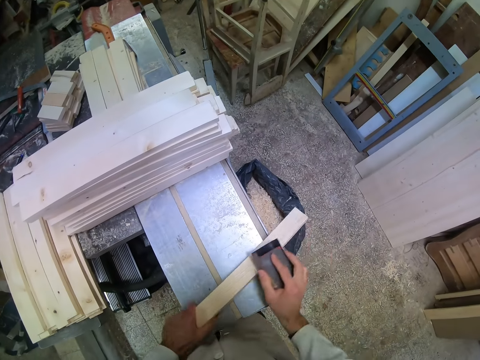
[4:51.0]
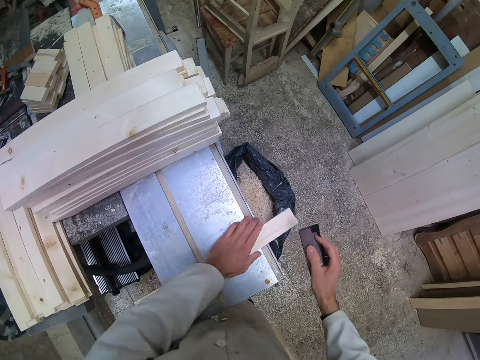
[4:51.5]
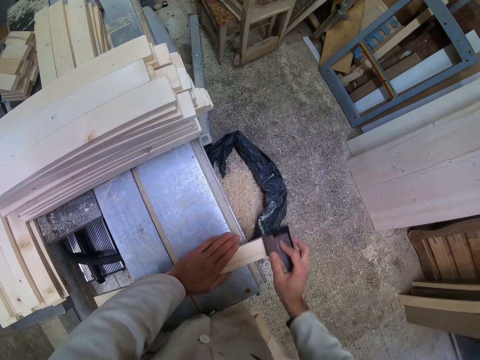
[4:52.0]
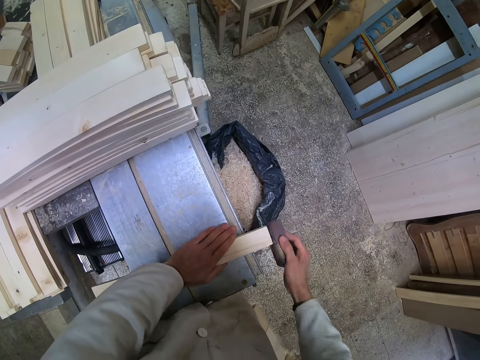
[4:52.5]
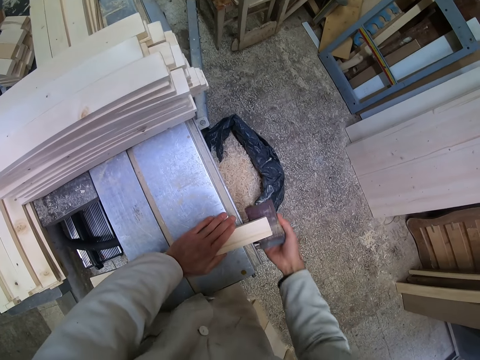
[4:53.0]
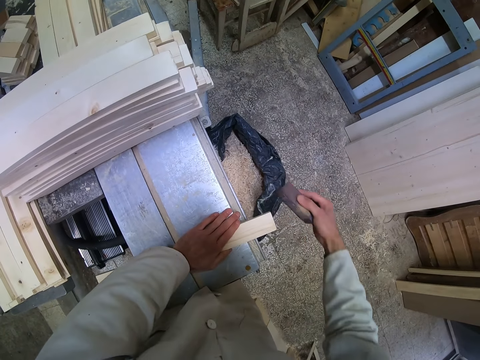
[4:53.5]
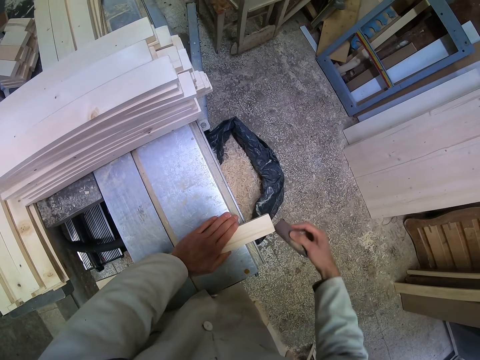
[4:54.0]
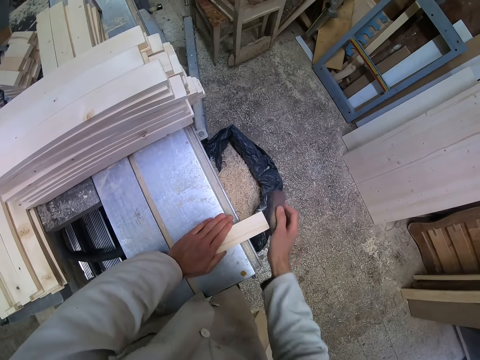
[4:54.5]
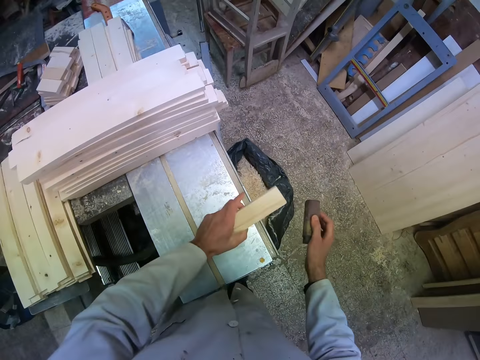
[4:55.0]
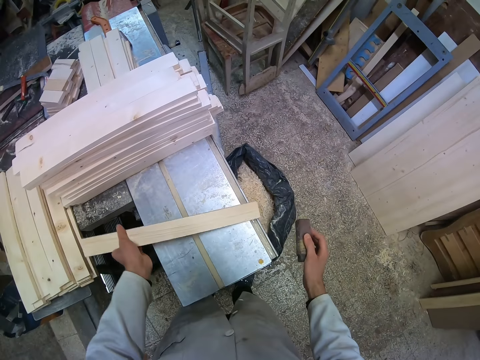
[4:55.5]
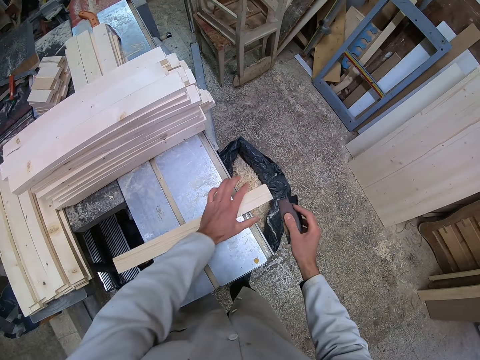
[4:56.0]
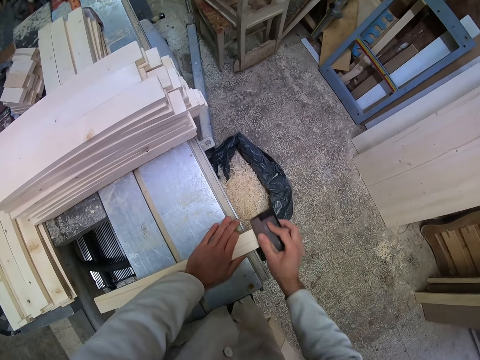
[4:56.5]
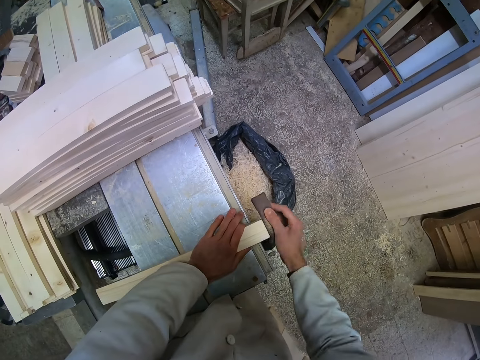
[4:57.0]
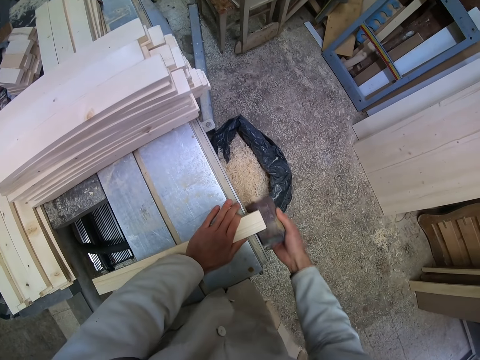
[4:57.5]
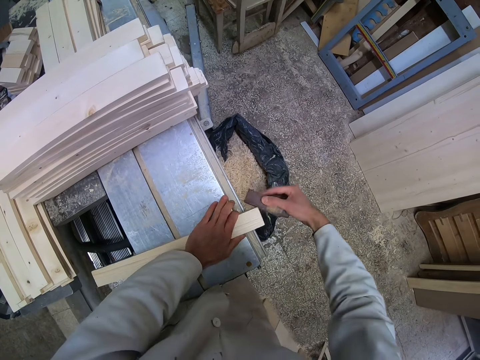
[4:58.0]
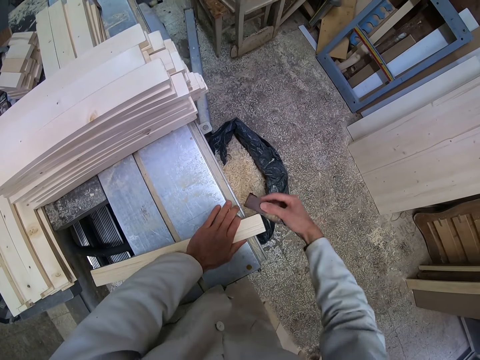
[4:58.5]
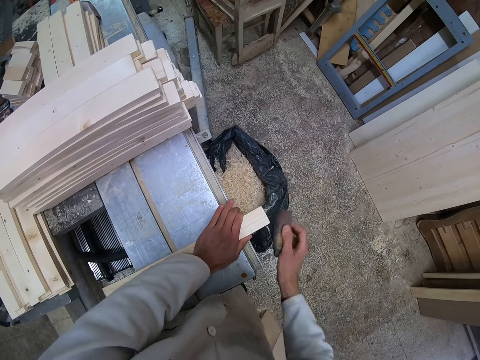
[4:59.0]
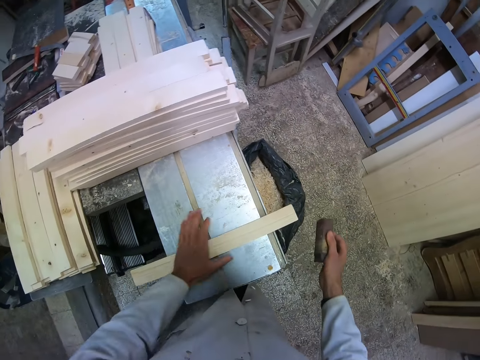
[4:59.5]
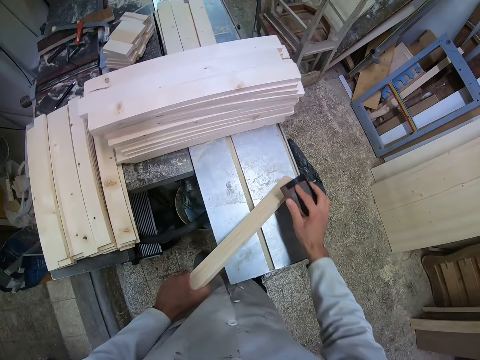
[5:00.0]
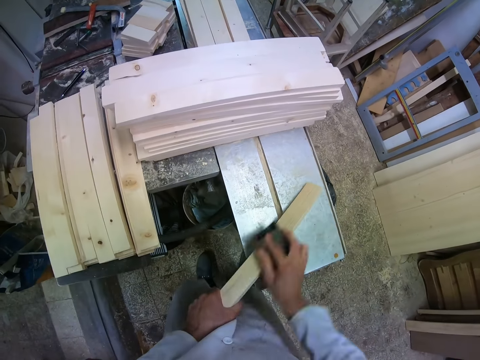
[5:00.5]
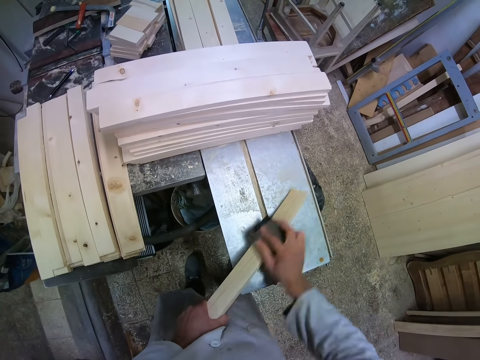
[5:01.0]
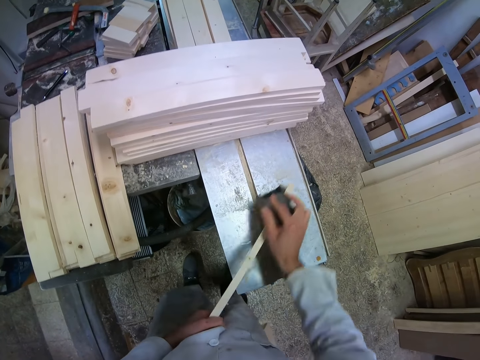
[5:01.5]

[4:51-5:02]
The camera wearer smoothens the piece of wood or timber with the sandpaper. They scrub the edge of the timber with the sandpaper. They flip the piece of wood. They smoothen the other end of the piece of wood with the sandpaper. They scrub the height of the timber.

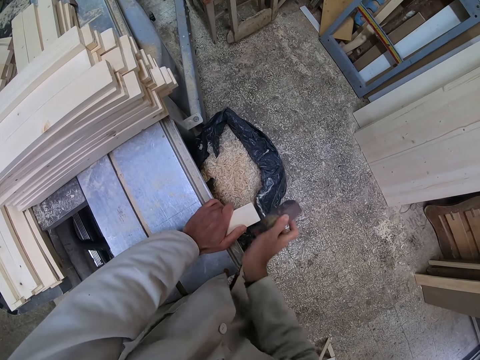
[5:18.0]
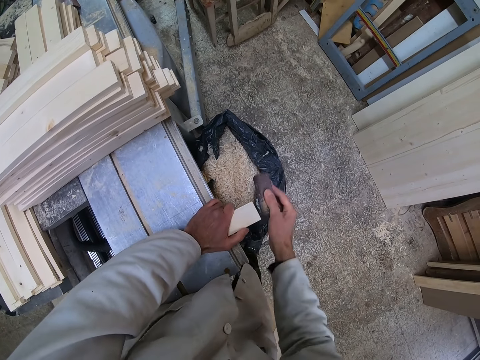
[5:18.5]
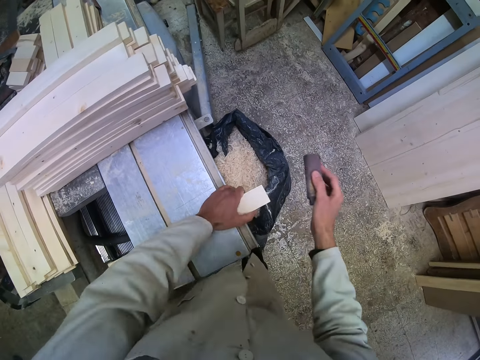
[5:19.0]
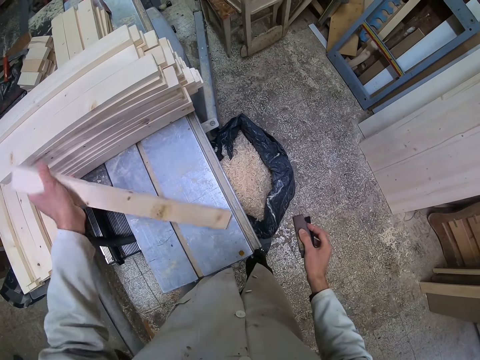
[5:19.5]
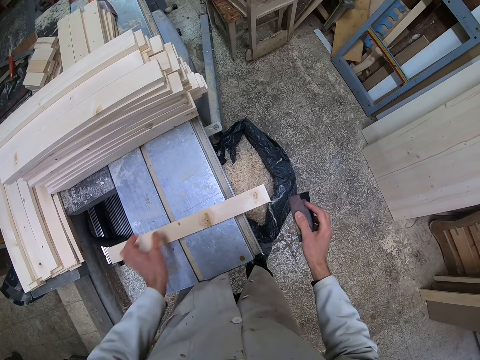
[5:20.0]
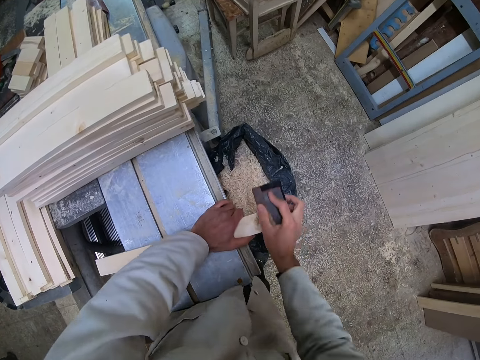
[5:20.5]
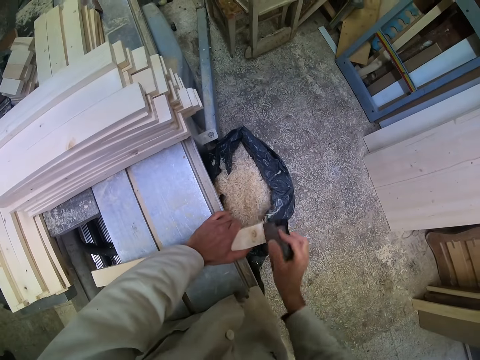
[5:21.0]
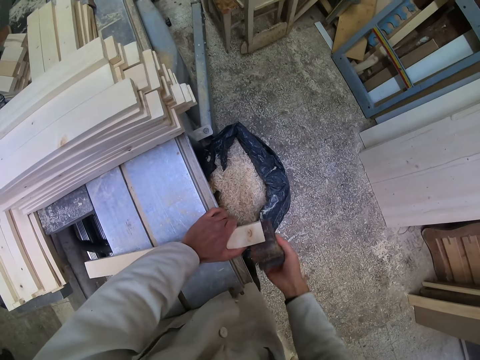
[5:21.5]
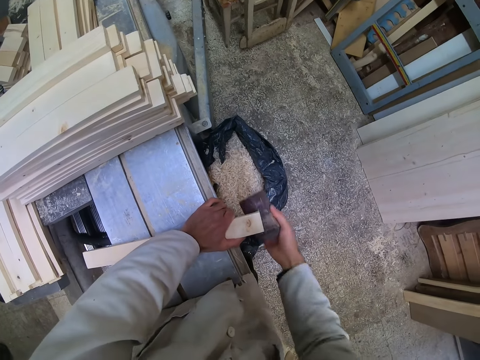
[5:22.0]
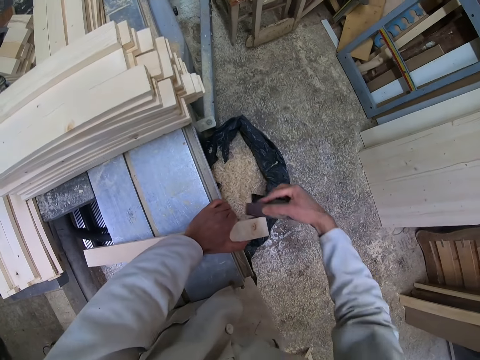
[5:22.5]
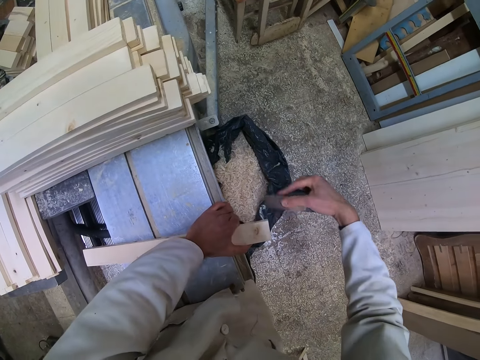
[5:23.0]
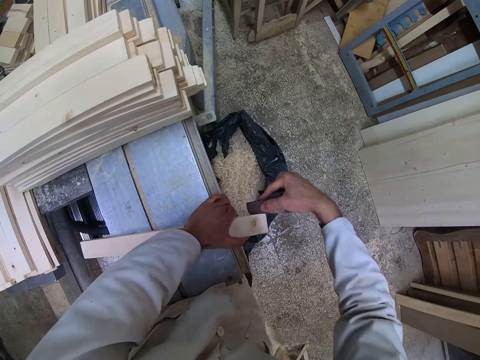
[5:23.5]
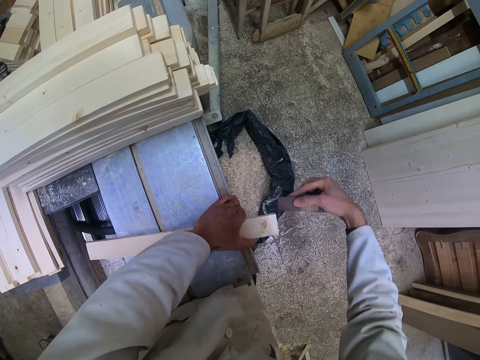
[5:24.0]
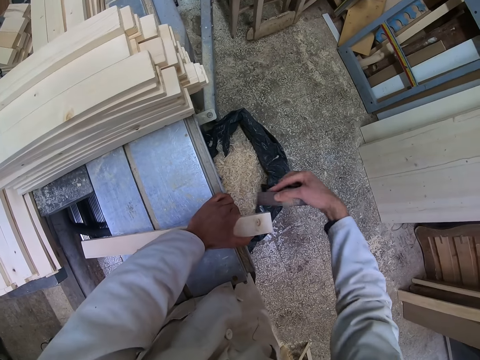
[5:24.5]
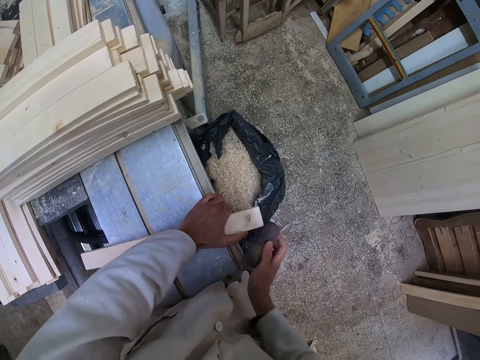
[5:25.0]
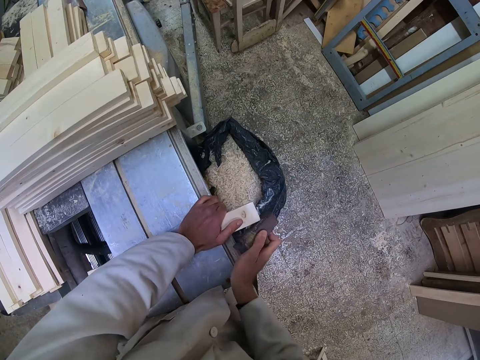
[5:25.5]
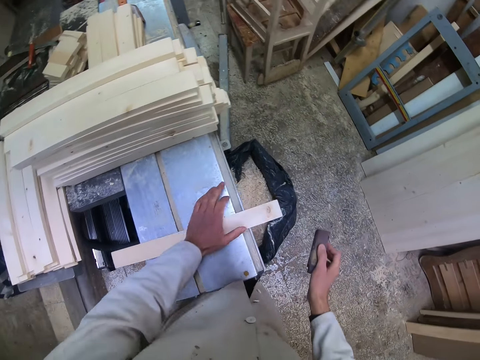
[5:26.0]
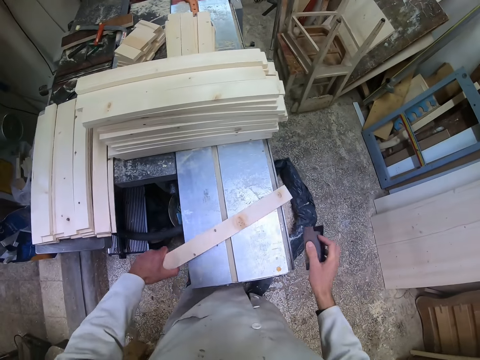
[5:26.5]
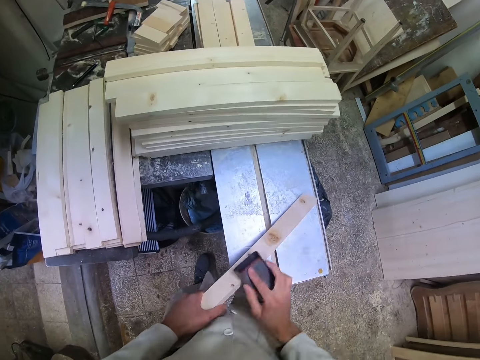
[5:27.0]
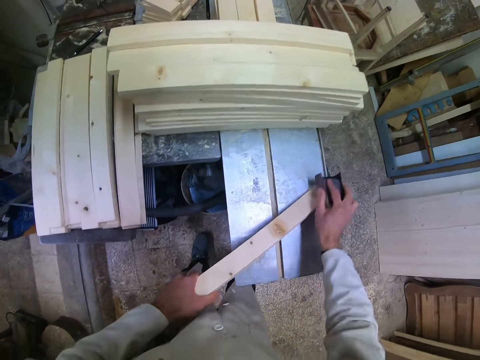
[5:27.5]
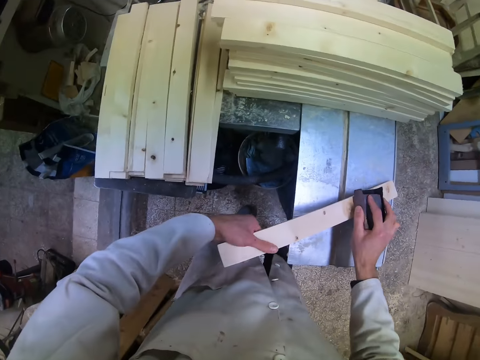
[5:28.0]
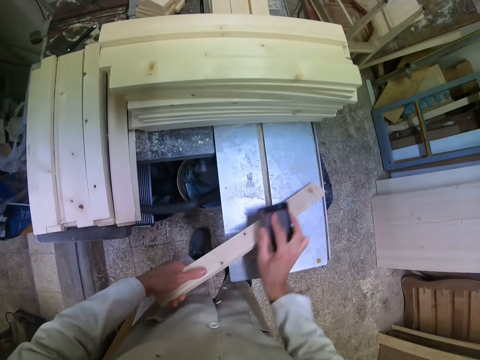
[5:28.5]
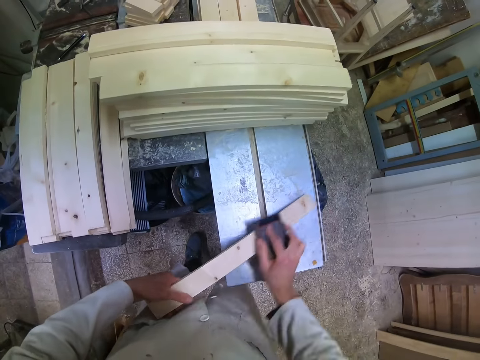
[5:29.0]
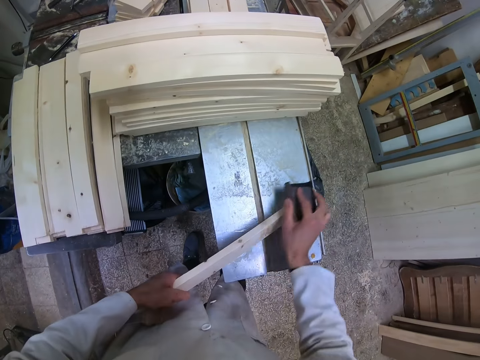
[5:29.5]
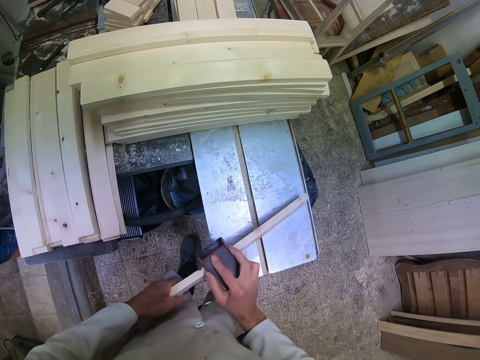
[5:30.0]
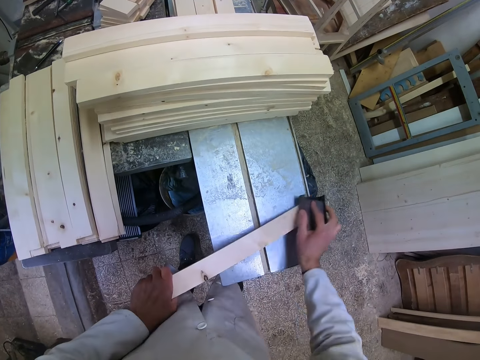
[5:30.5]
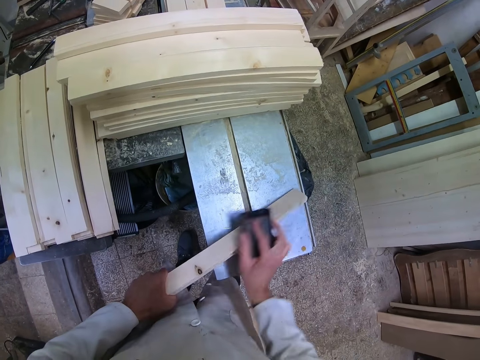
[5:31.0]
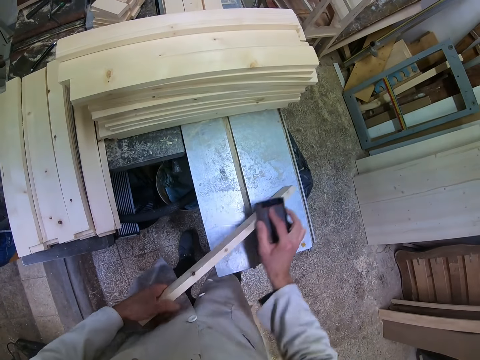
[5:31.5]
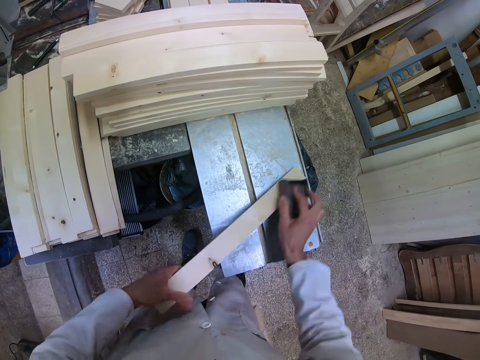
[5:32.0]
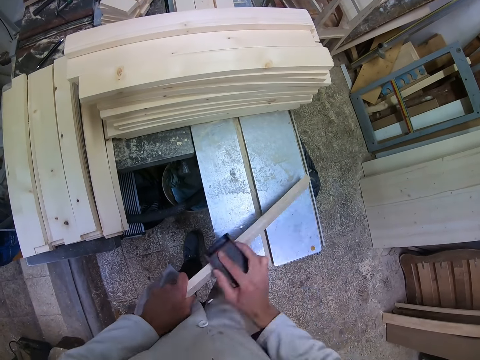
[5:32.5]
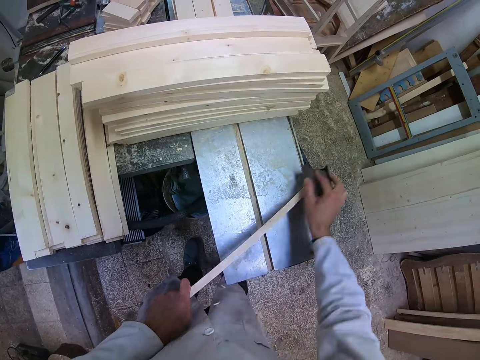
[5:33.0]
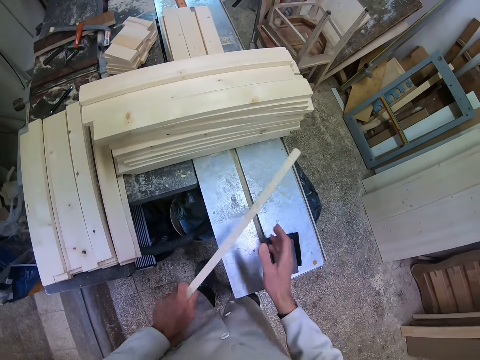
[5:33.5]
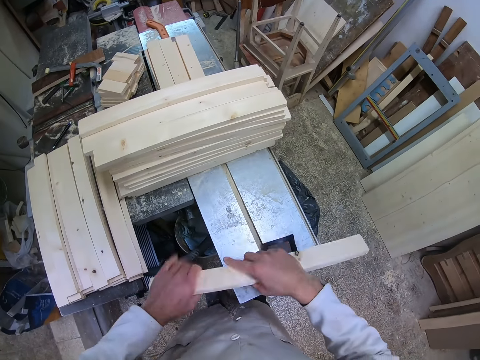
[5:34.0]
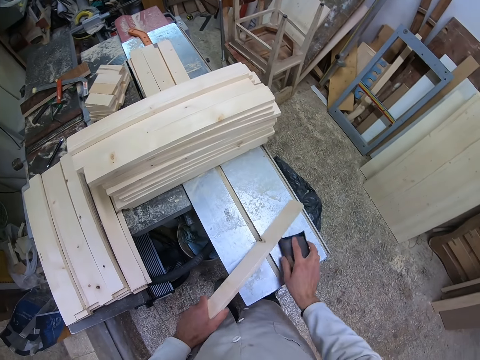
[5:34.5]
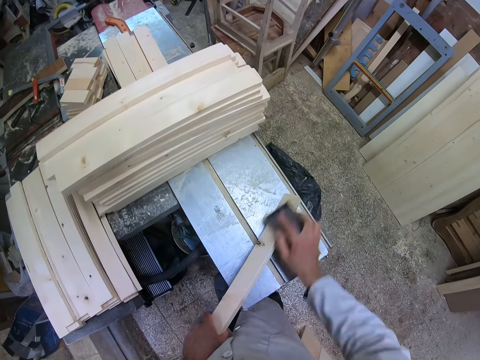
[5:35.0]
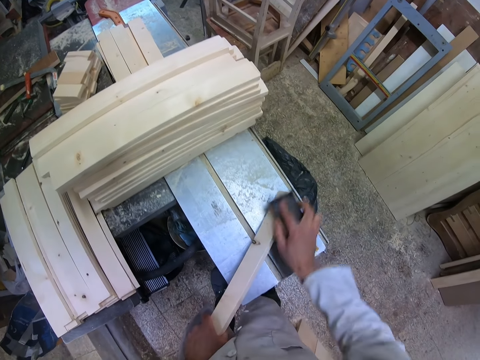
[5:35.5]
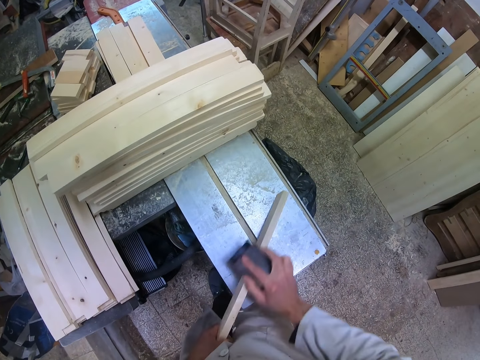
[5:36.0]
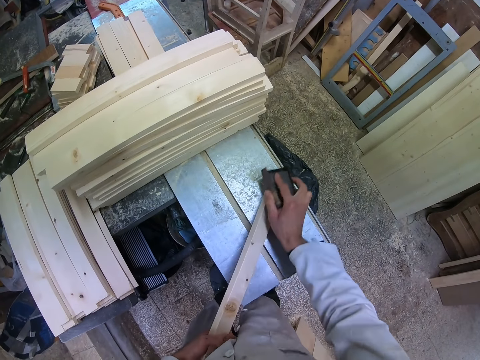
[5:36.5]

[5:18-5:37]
The camera wearer flips the piece of wood or timber. They smoothen the other edge of the piece of wood with the sandpaper. They scrub the height of the timber. They drop the sandpaper on the cutting machine, flip the piece of wood and smoothen the other height of the piece of wood with the sandpaper.
